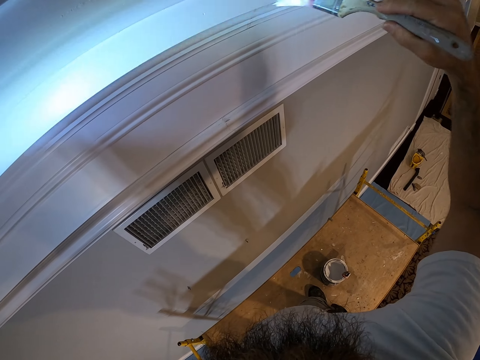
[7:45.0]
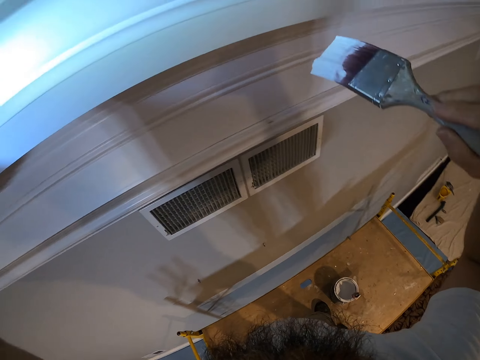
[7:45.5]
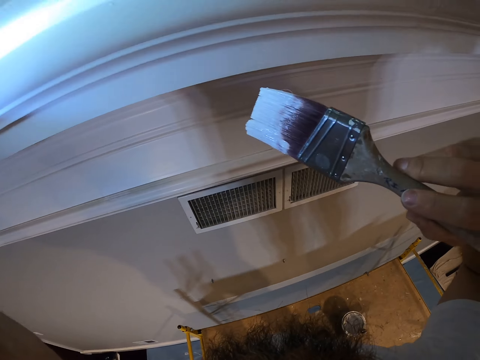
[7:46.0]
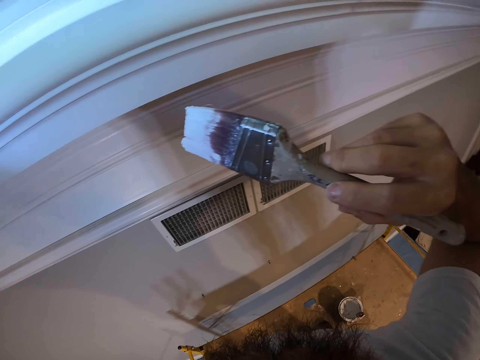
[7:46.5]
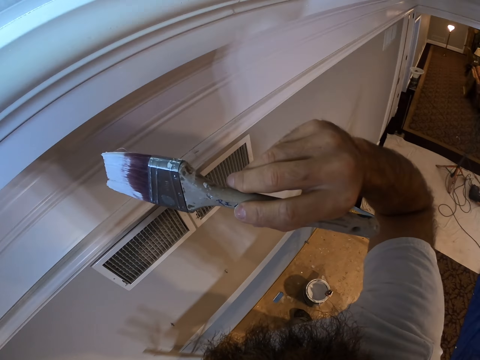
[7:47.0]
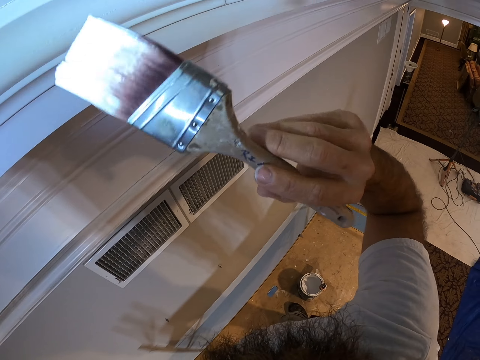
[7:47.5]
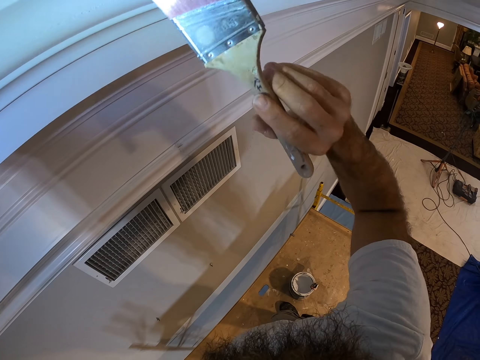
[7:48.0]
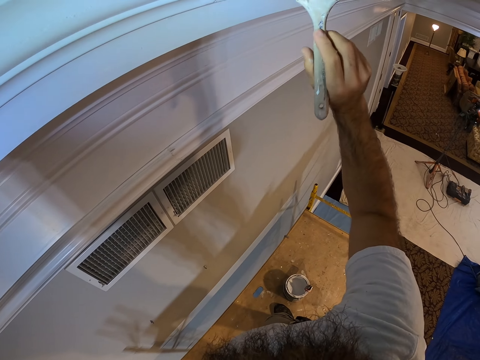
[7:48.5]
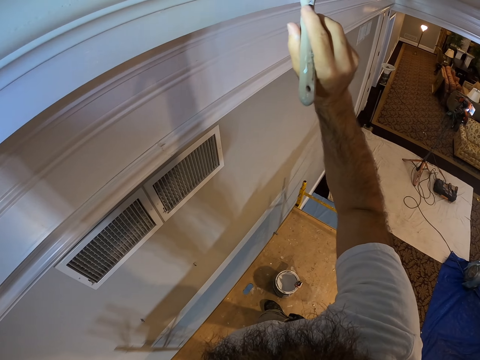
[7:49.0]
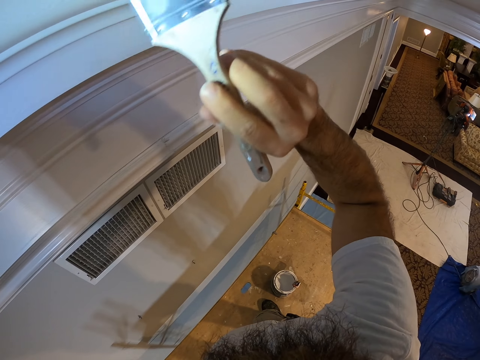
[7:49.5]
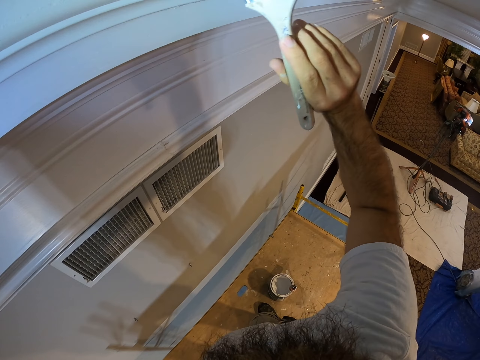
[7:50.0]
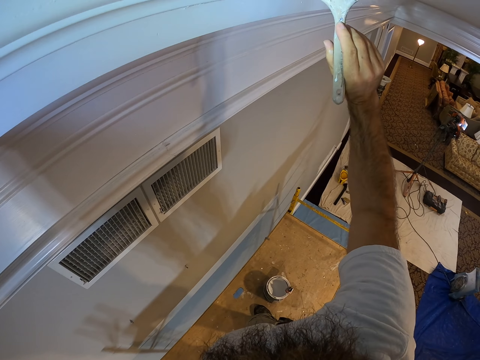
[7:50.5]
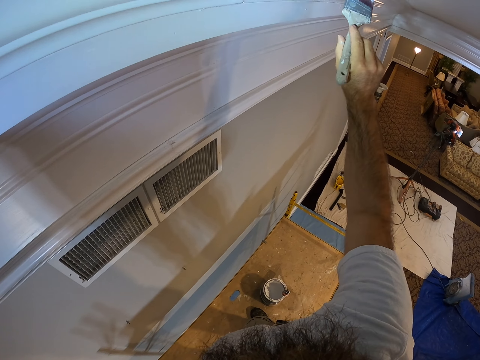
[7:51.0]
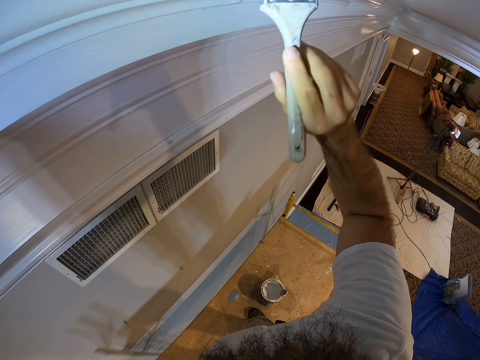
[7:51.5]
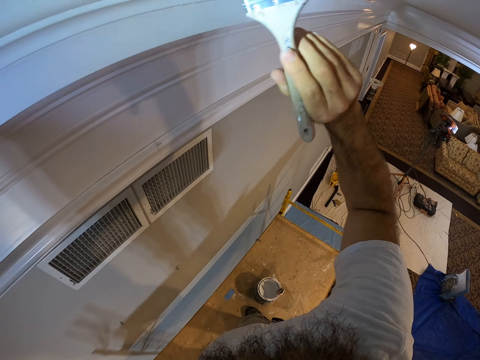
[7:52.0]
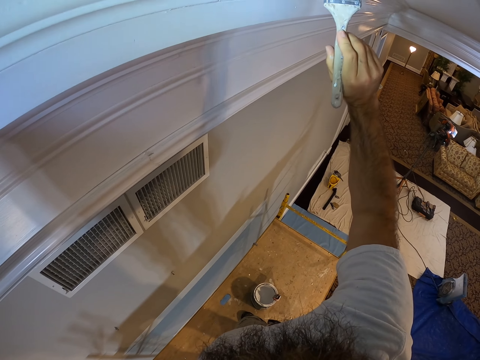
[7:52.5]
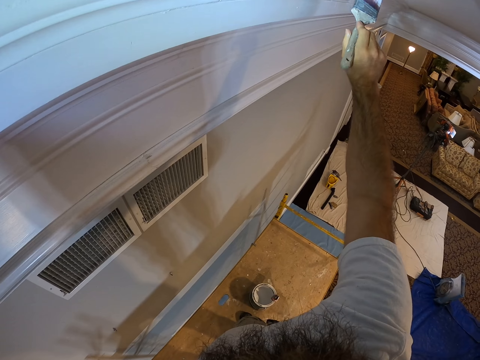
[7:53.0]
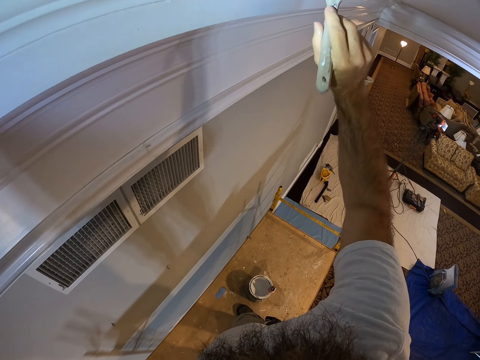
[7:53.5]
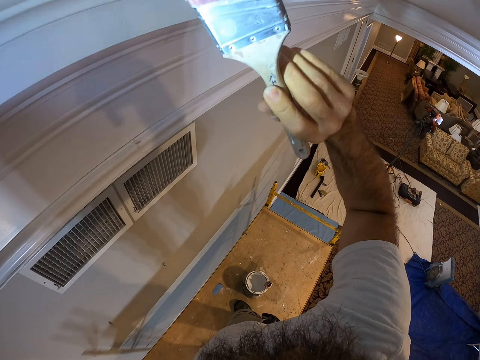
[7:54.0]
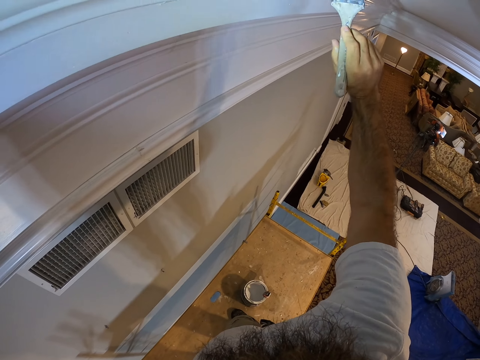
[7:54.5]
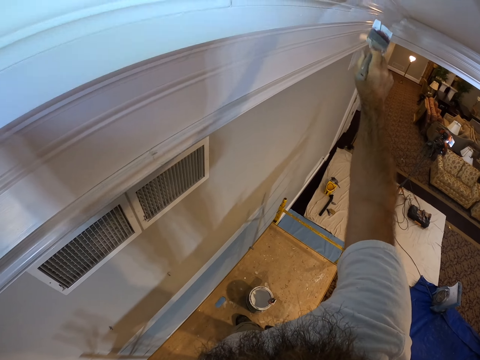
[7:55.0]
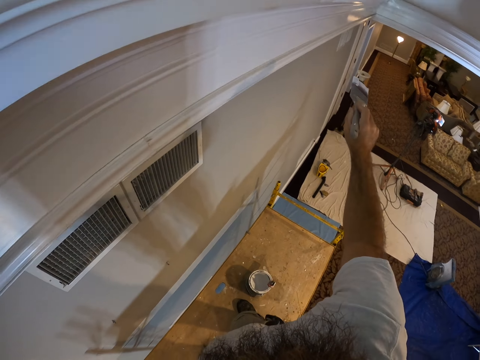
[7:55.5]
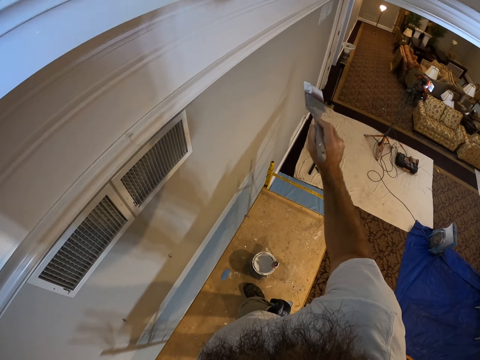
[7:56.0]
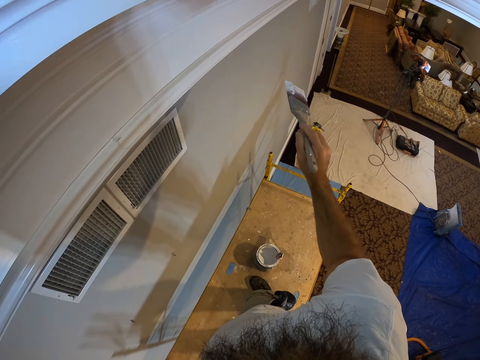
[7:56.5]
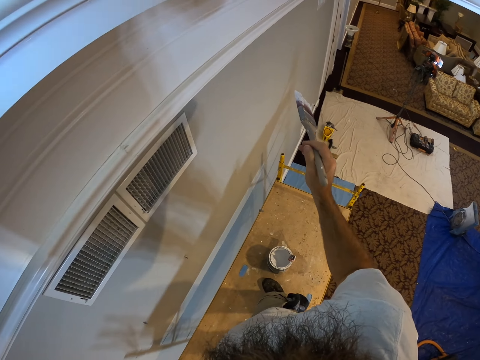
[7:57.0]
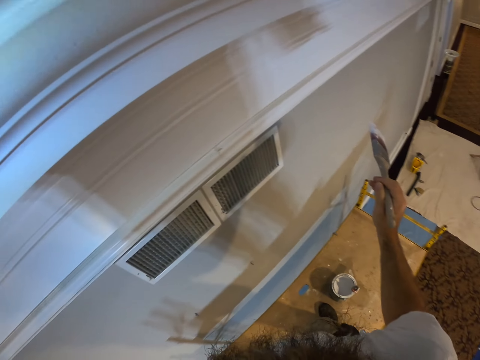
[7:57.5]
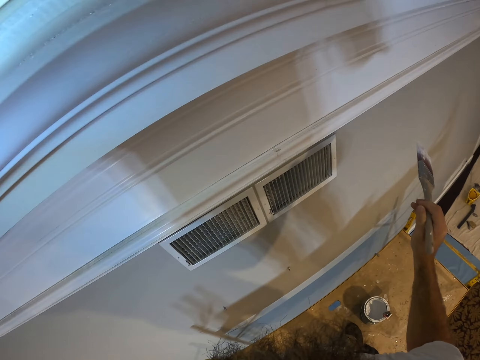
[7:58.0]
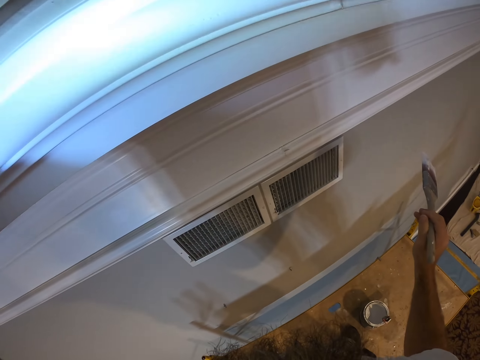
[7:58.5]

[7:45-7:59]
The camera wearer paints the wall with the paintbrush in his right hand. He removes the brush on the wall.

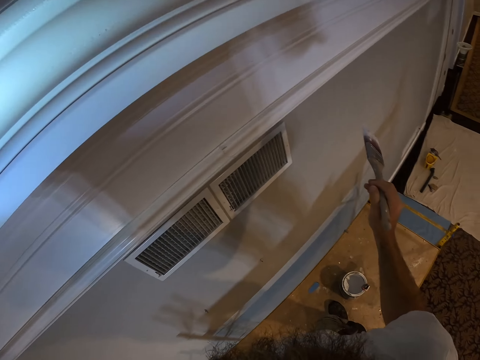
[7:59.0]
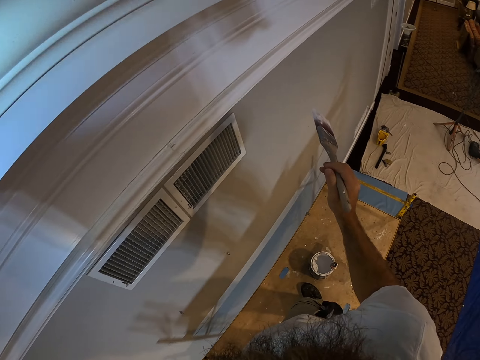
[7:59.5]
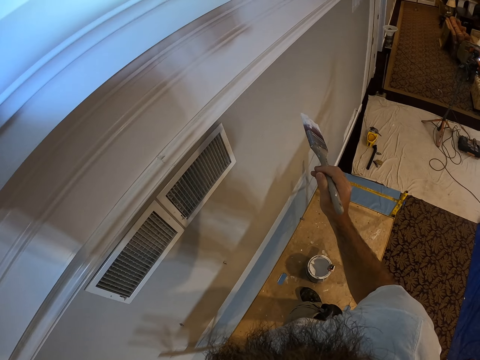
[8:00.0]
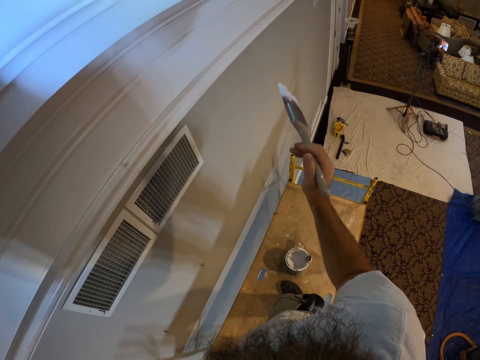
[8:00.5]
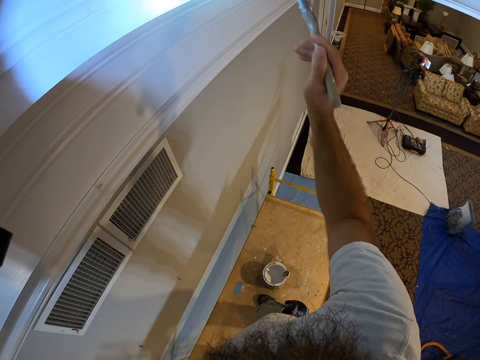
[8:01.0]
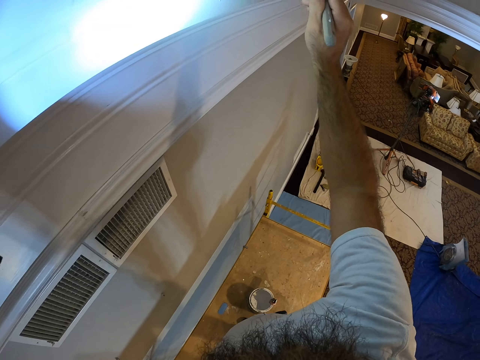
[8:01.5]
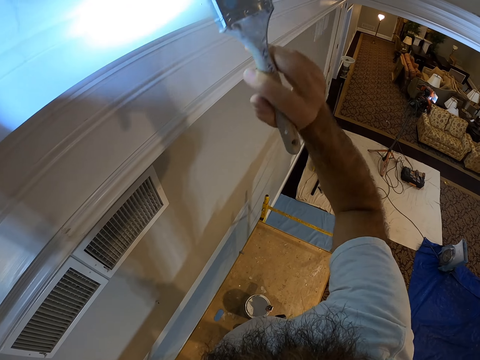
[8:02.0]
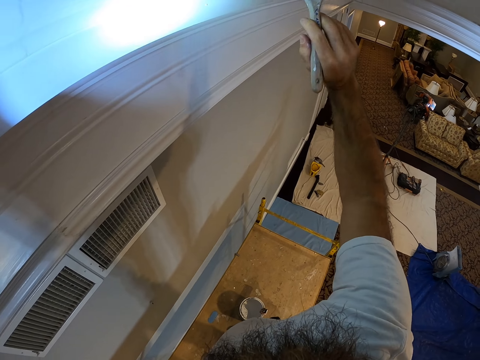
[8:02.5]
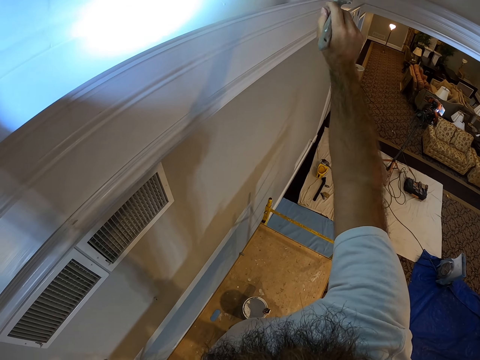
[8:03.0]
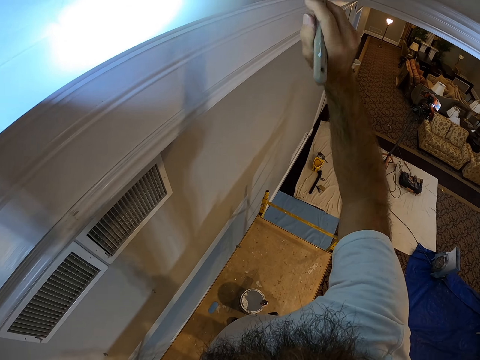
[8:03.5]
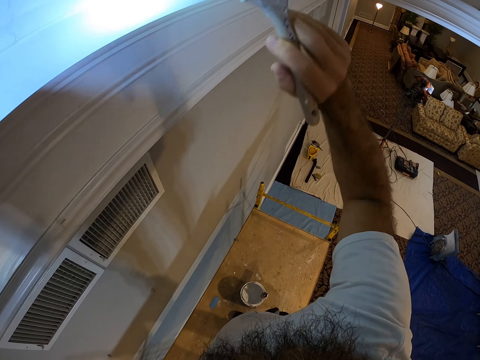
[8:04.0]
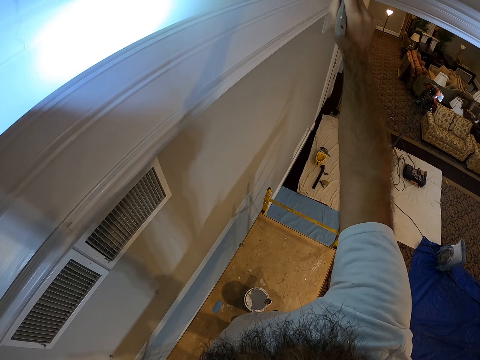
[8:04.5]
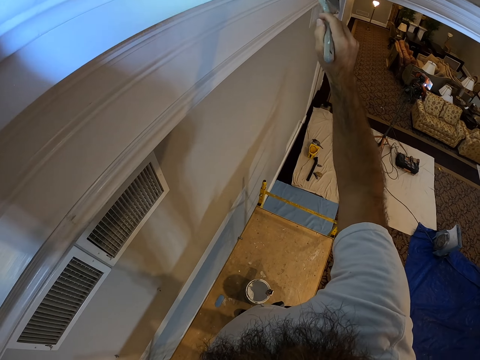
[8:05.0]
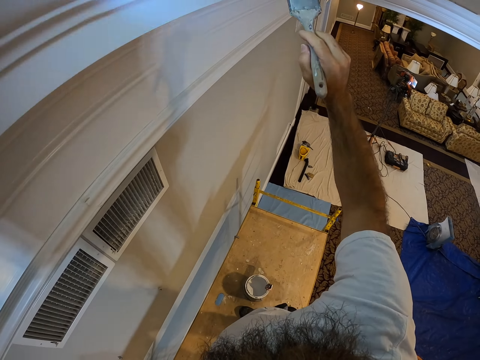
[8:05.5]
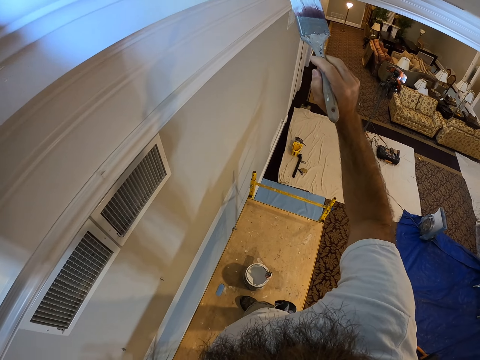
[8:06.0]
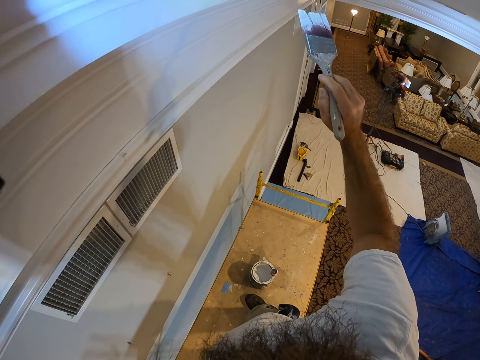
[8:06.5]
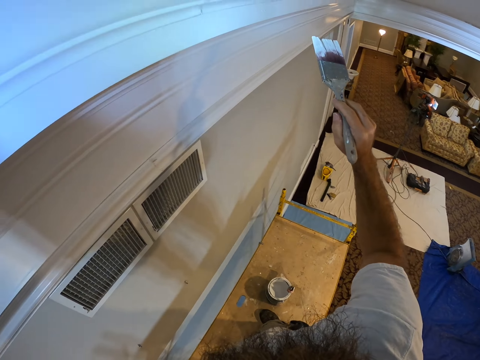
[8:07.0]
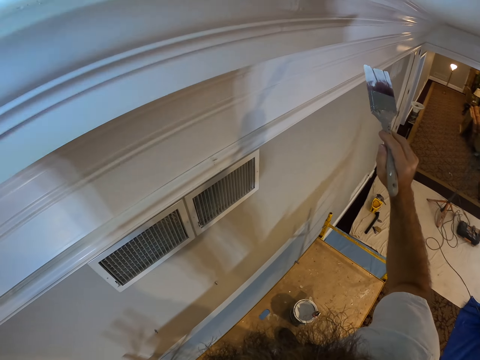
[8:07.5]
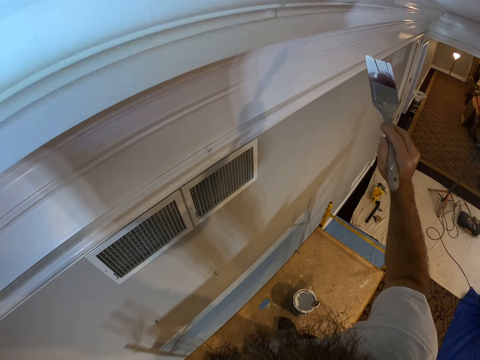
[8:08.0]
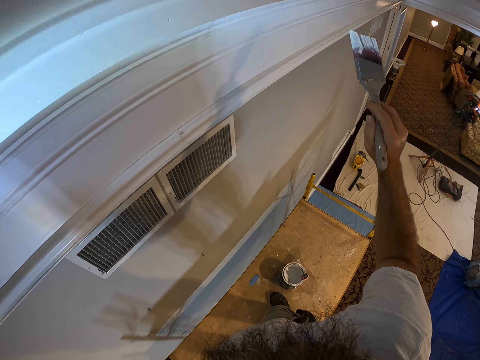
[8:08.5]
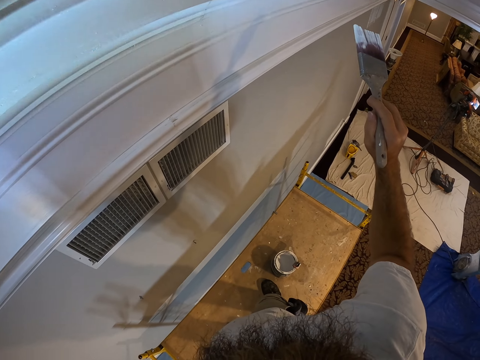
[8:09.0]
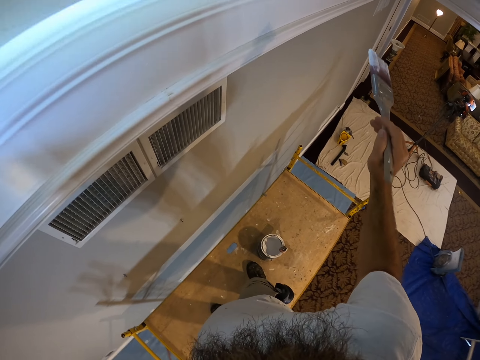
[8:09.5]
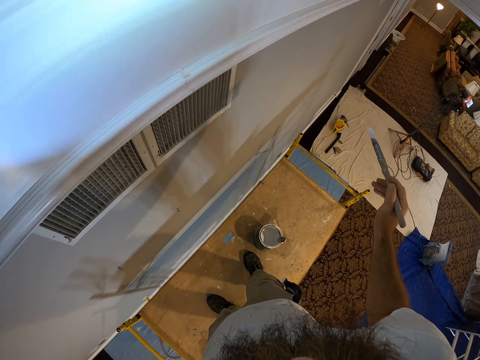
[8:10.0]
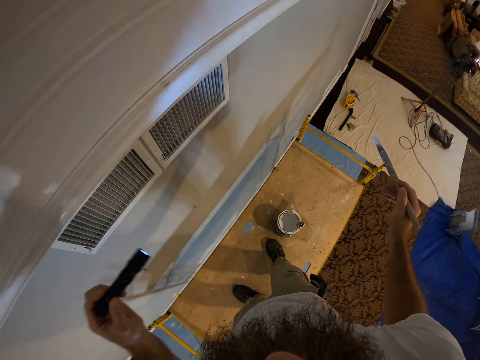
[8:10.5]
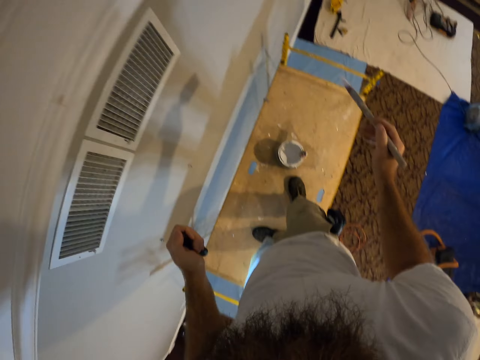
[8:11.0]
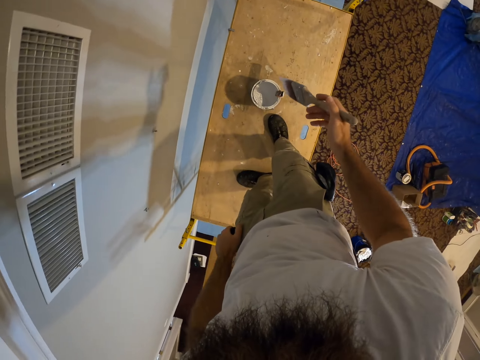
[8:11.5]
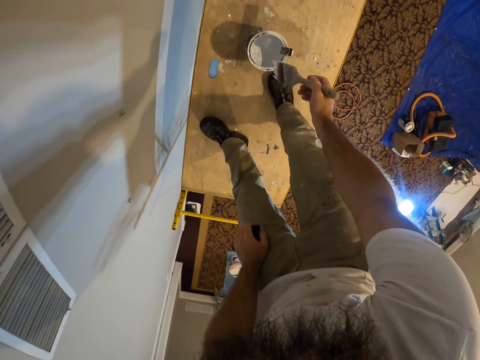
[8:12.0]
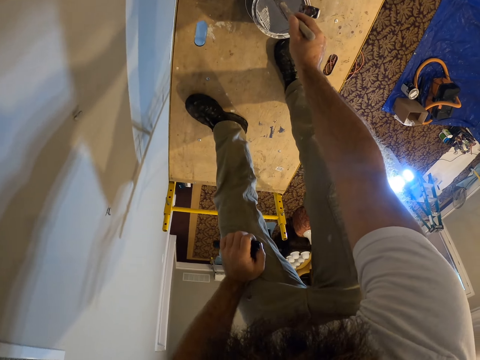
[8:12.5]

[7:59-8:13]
The camera wearer paints the wall with the paintbrush in his right hand. He removes the brush on the wall. He turns off the torchlight with his left hand. He dips the brush in paint.
